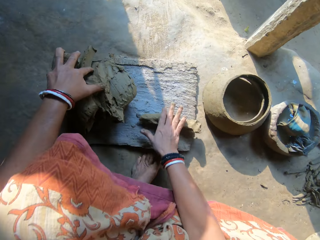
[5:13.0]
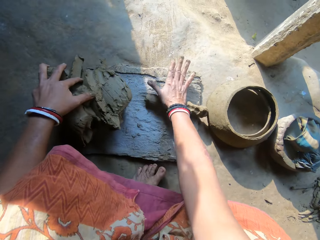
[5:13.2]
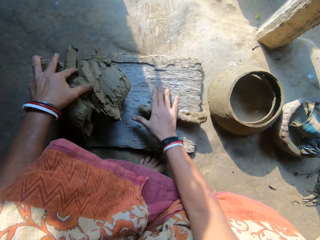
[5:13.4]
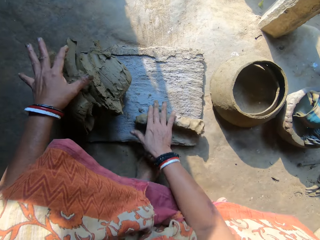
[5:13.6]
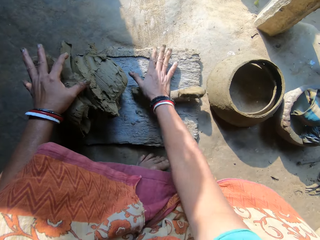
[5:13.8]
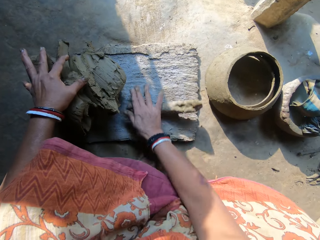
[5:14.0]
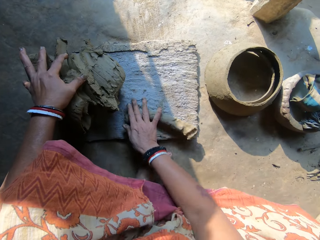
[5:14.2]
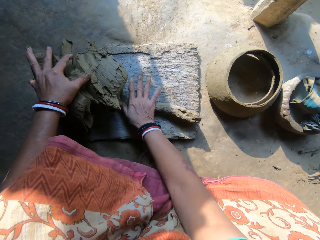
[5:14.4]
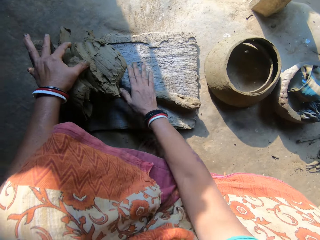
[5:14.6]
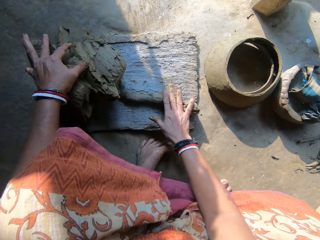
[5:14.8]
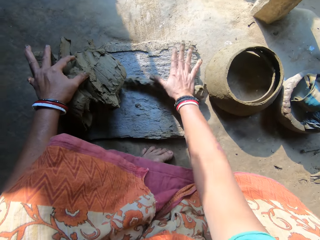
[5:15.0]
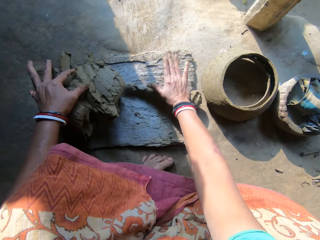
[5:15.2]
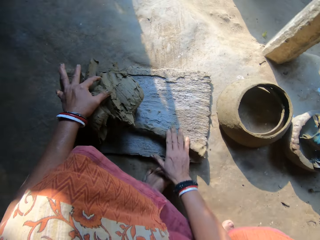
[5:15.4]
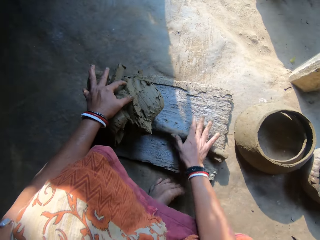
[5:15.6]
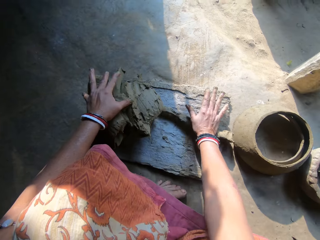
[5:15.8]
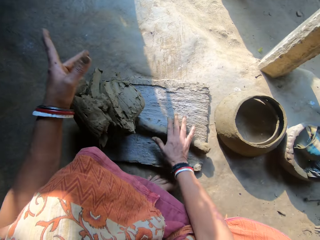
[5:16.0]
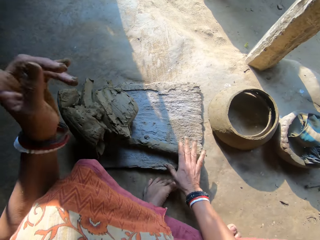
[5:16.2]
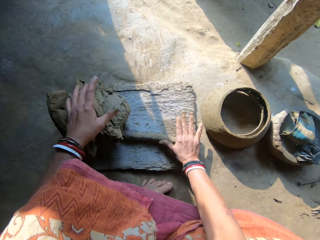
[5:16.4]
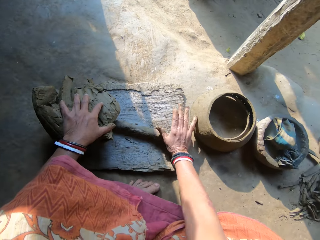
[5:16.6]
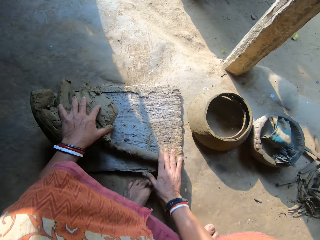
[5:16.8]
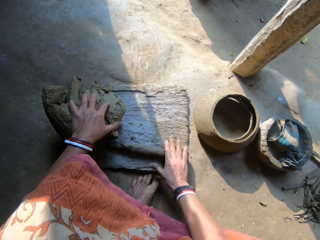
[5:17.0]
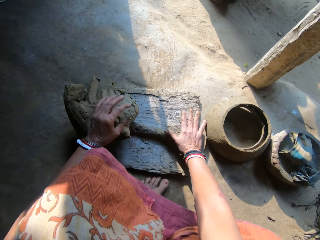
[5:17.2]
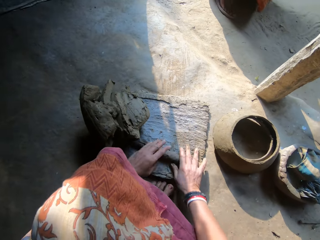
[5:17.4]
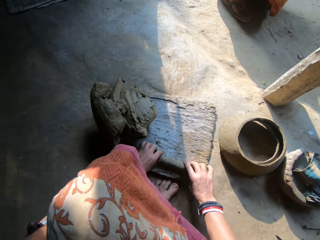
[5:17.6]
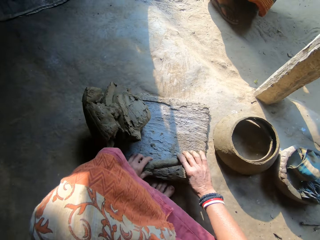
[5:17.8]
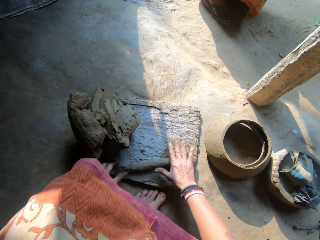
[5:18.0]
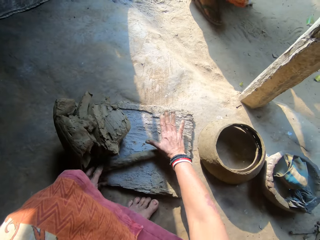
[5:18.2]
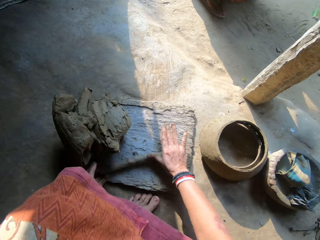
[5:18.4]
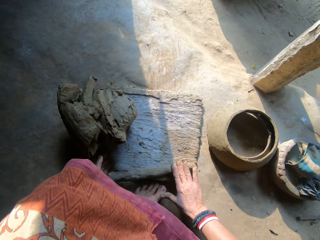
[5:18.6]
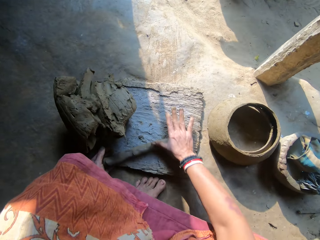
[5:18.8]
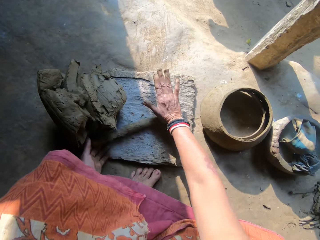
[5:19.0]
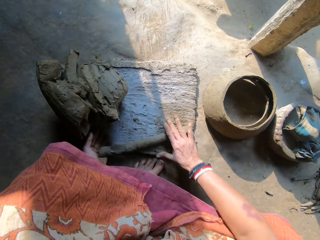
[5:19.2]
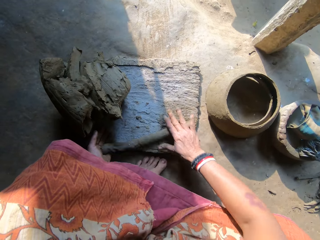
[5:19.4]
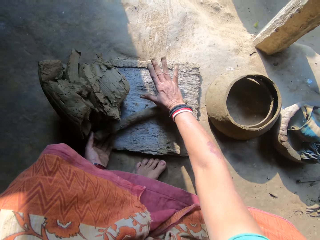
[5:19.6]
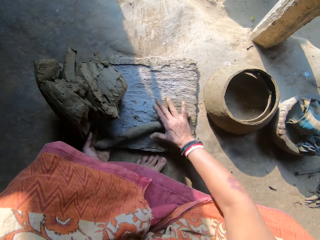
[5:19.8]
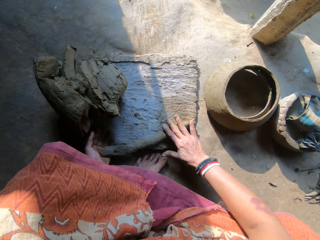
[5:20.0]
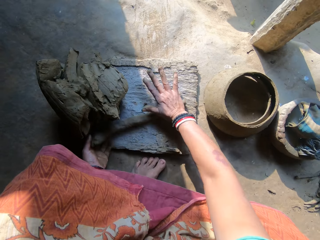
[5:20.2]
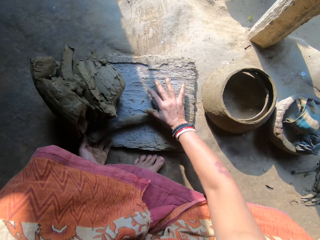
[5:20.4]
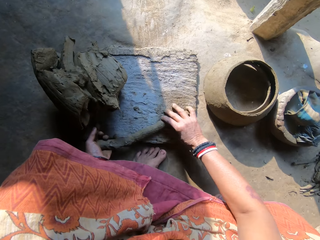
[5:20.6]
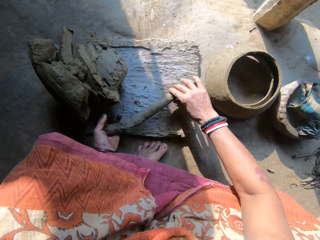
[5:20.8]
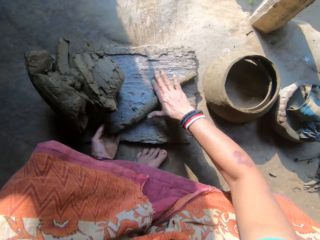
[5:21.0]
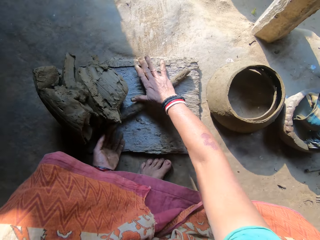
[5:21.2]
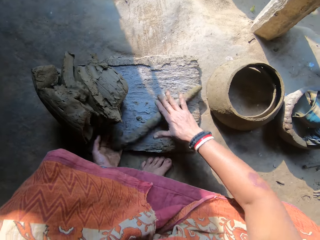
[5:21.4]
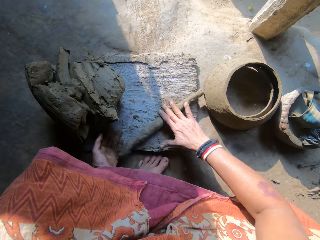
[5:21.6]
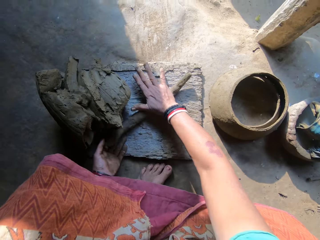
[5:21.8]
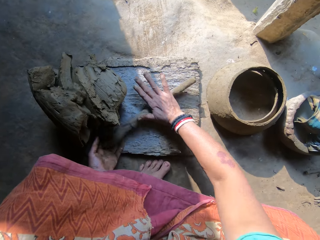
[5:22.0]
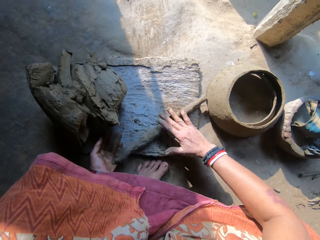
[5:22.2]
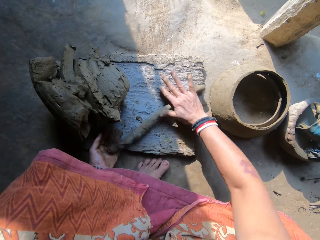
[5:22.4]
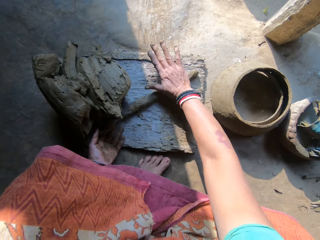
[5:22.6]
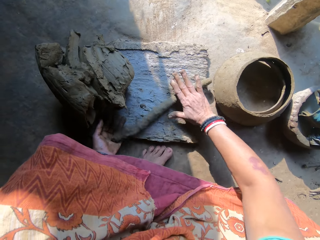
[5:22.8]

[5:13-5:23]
The camera wearer touches the clay on the wood with her left hand. She drops the clay in her right hand on the wood. She rolls the clay on the wood with her right hand. She lifts her left hand, touches the clay on the wood with her left hand and holds the clay with the left hand. A lady stands in front of the camera wearer.

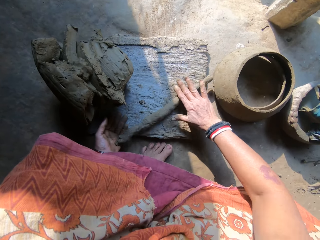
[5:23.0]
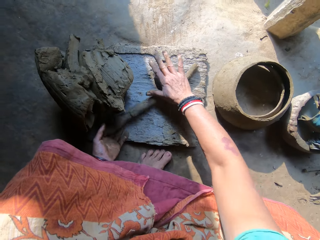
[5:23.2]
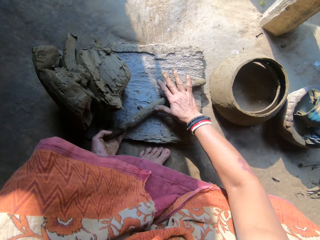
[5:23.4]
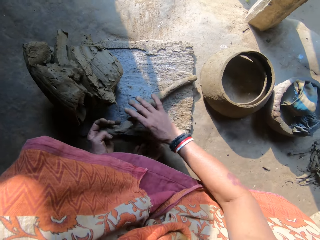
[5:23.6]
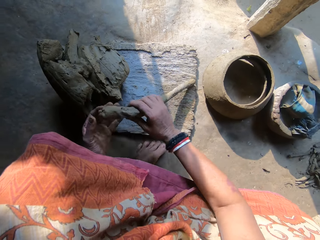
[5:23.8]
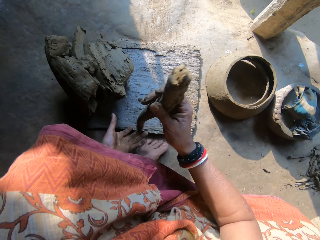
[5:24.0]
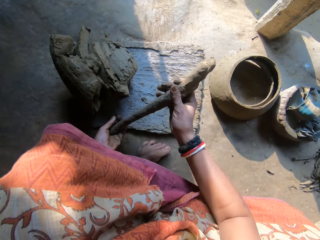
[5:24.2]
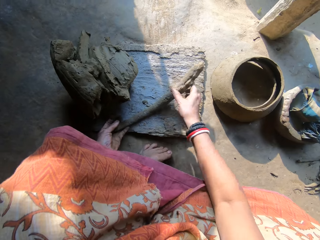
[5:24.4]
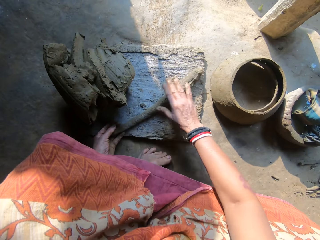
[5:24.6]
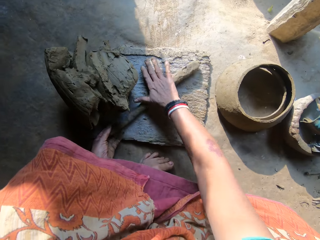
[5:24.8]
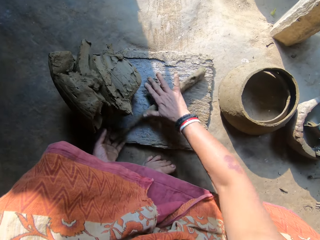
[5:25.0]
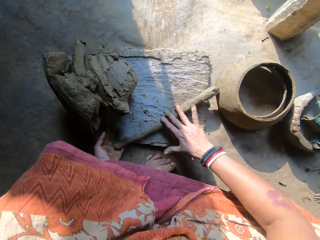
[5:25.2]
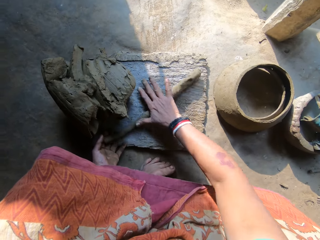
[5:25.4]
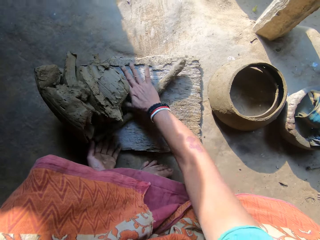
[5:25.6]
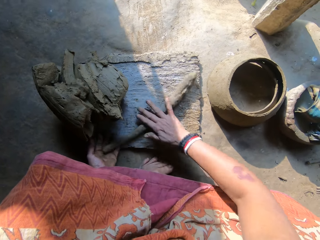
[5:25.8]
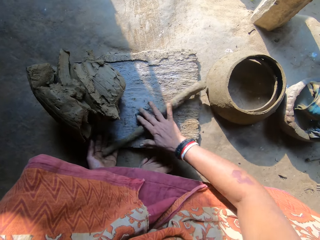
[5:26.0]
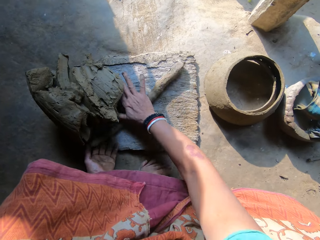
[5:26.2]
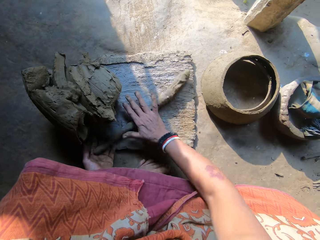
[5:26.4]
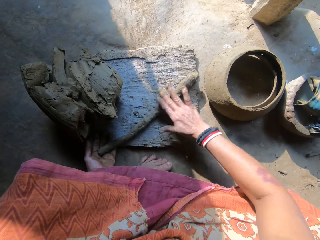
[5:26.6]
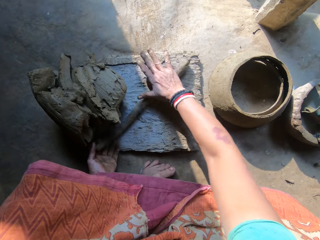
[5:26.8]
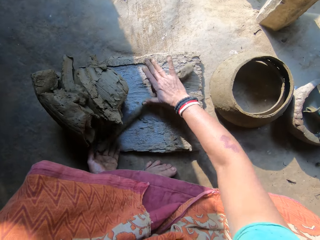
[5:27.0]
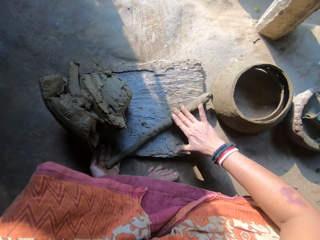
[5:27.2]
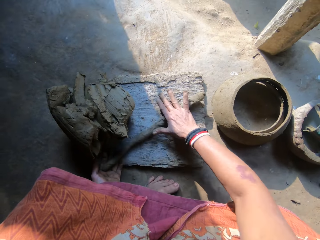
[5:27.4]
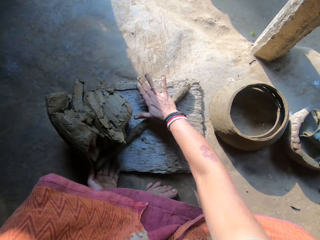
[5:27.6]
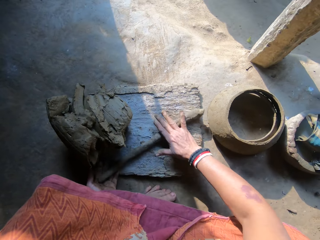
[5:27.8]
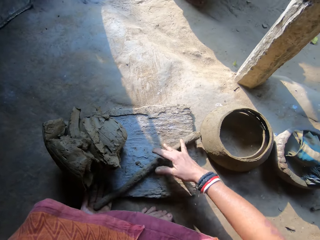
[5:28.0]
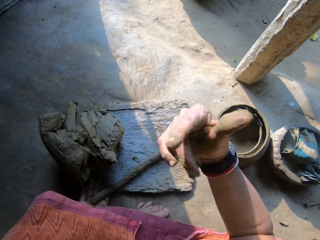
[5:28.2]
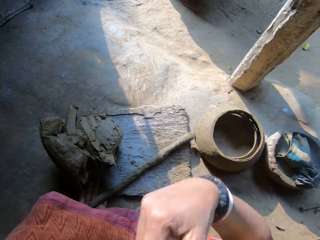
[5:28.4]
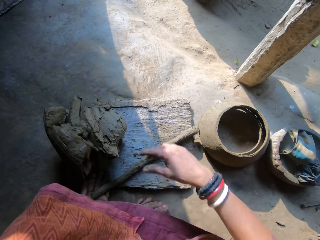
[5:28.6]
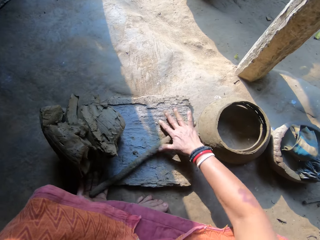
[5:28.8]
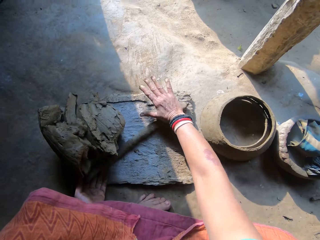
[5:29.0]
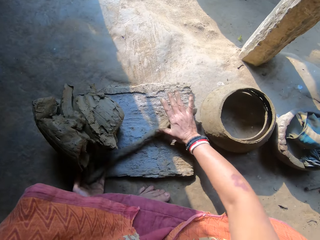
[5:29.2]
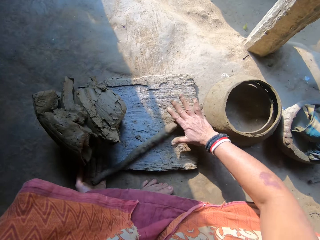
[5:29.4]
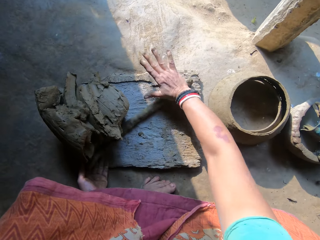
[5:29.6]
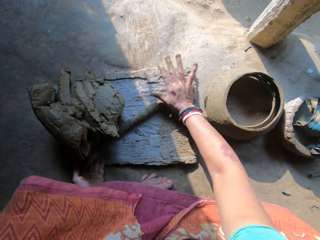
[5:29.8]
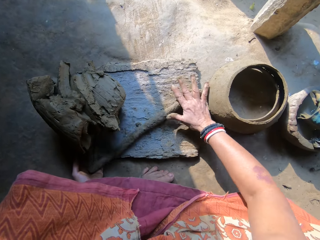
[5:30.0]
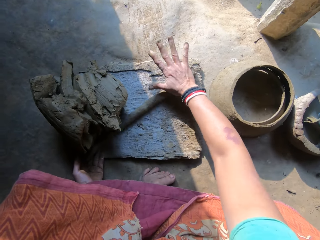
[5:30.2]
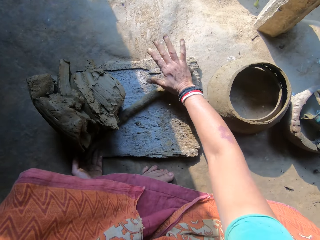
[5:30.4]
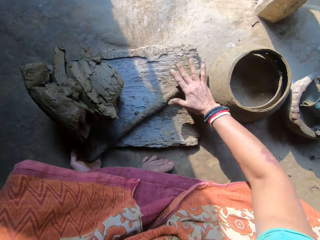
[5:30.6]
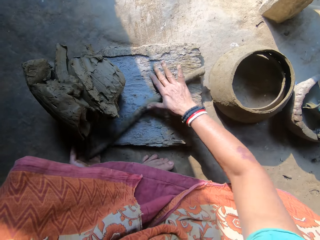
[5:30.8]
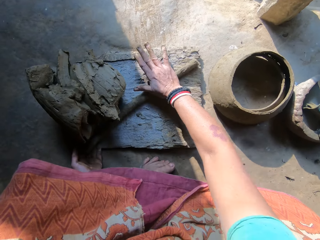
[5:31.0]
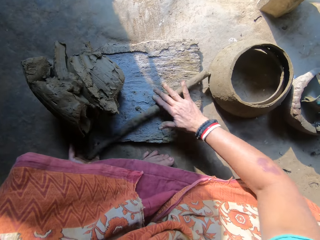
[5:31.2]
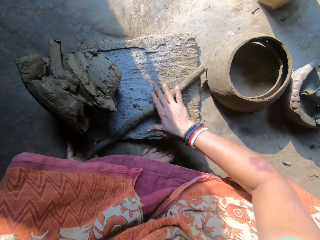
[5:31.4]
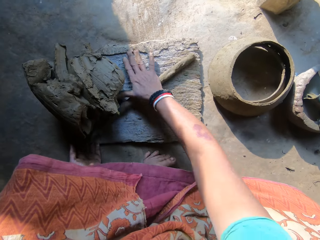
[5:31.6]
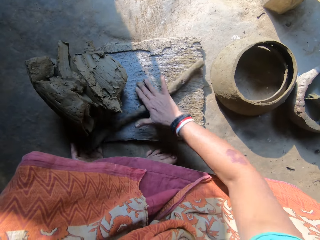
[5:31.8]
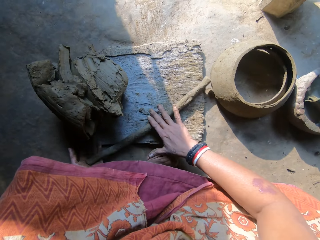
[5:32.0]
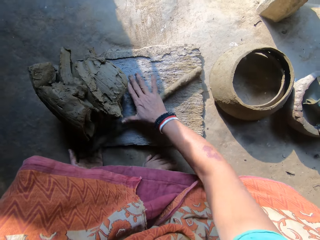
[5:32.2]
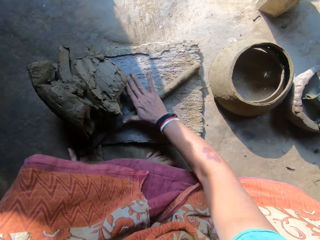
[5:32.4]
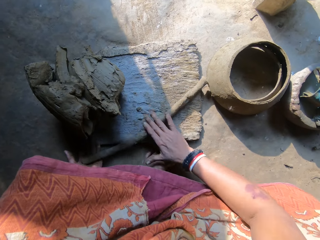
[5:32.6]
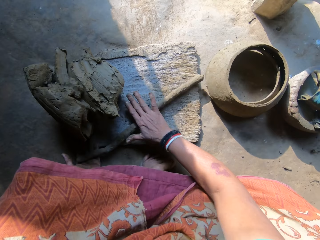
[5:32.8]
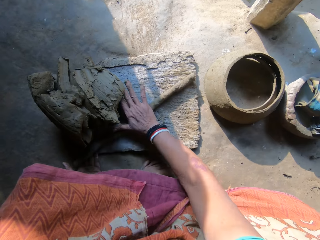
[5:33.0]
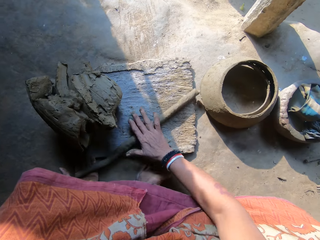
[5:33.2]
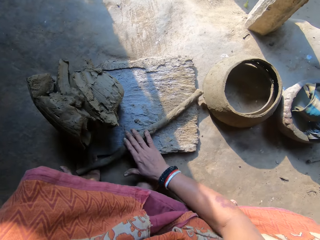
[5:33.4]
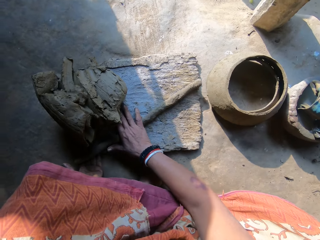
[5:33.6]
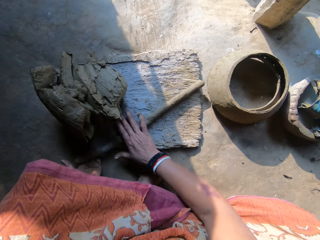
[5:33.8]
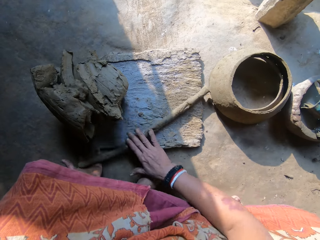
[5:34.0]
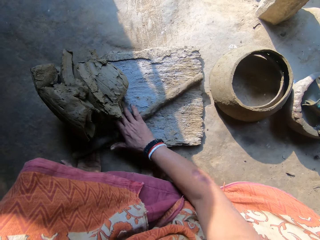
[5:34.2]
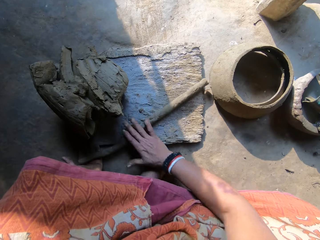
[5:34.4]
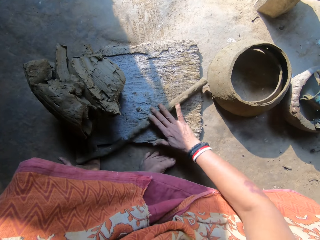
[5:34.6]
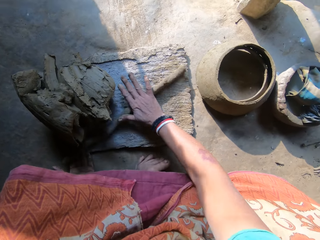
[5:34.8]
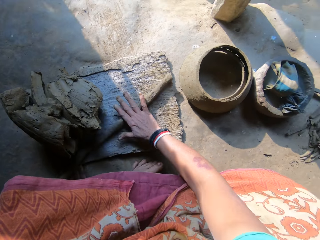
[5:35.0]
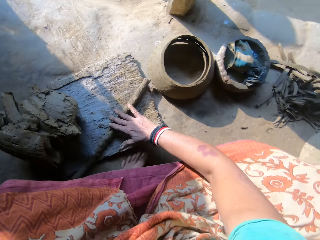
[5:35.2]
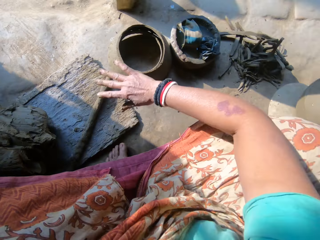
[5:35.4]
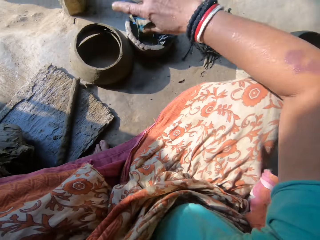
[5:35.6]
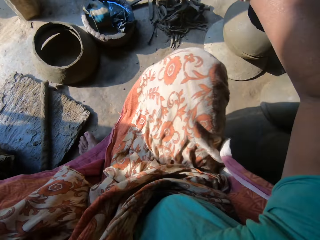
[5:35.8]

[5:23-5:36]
The camera wearer turns the clay and rolls the clay. She lifts the right hand. She touches her face with her right hand. She rolls the clay on the wood with her right hand.
